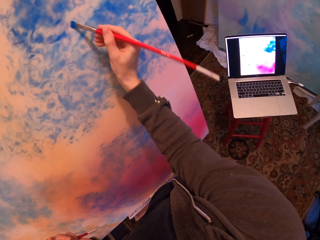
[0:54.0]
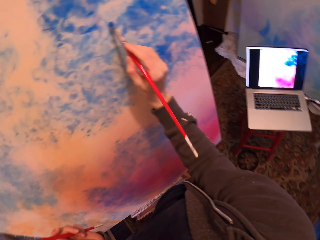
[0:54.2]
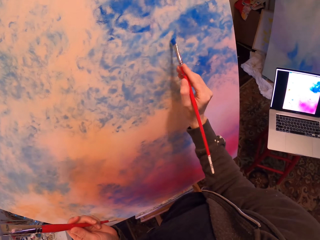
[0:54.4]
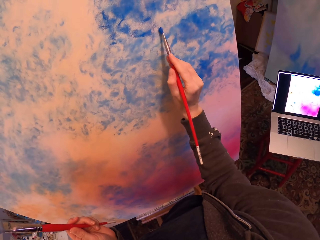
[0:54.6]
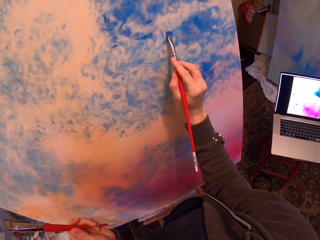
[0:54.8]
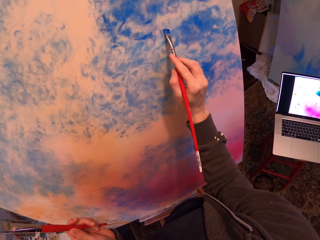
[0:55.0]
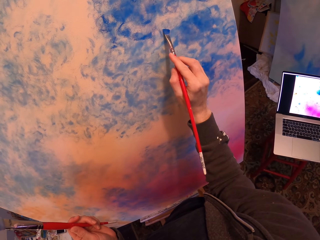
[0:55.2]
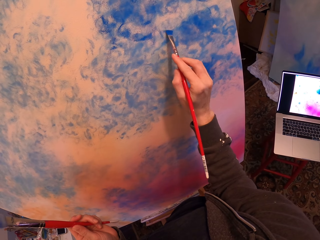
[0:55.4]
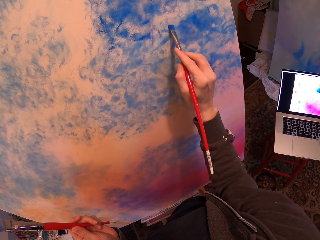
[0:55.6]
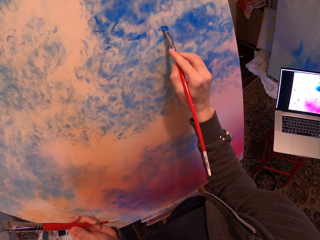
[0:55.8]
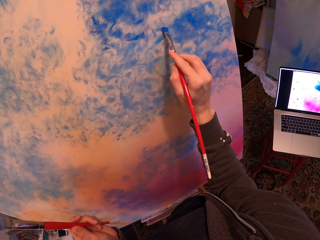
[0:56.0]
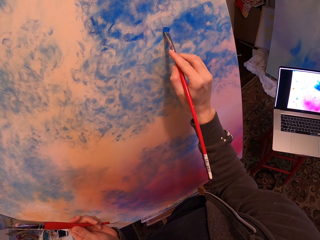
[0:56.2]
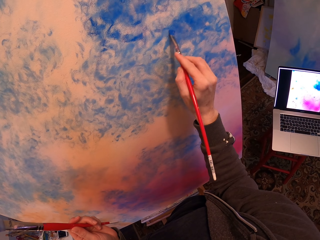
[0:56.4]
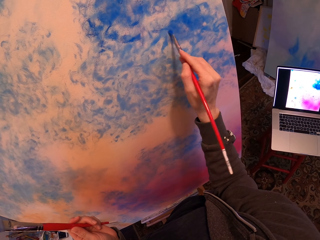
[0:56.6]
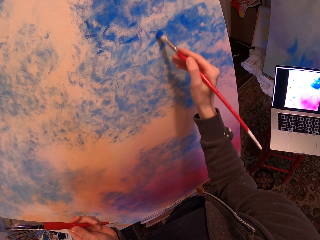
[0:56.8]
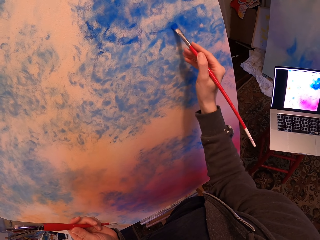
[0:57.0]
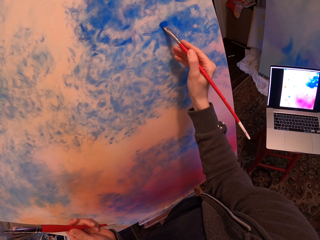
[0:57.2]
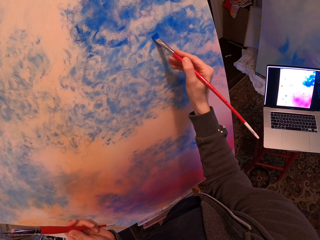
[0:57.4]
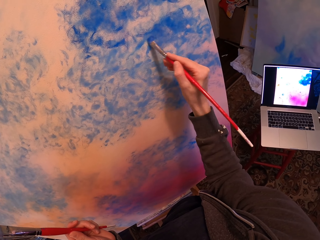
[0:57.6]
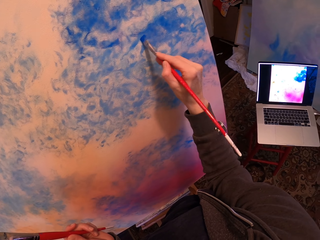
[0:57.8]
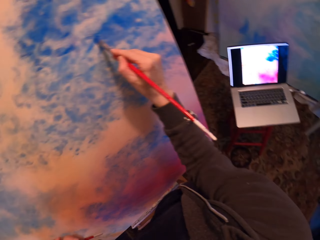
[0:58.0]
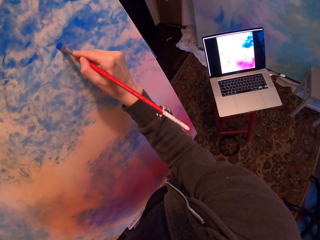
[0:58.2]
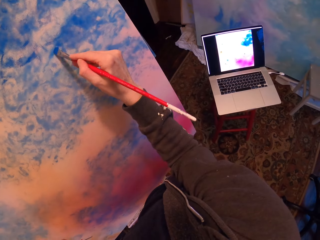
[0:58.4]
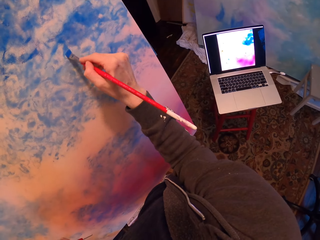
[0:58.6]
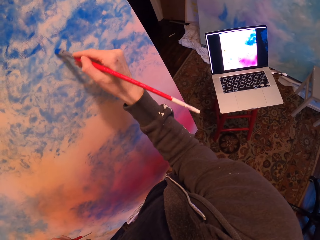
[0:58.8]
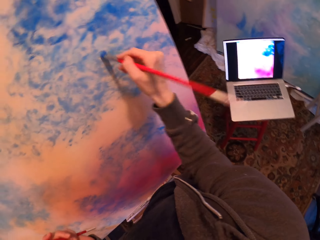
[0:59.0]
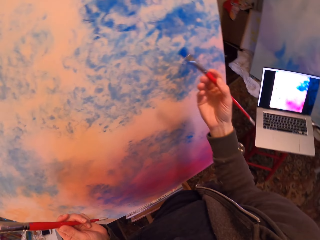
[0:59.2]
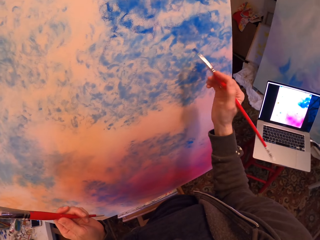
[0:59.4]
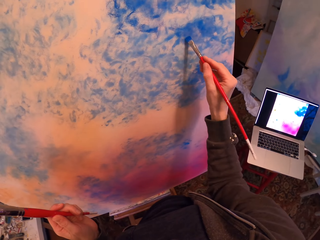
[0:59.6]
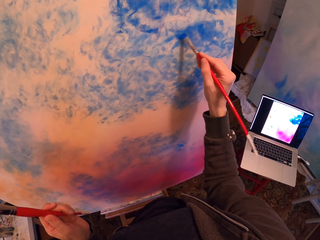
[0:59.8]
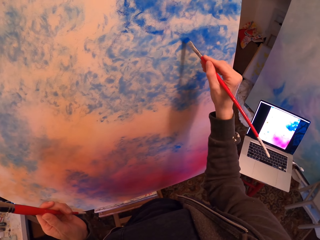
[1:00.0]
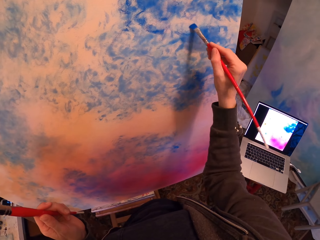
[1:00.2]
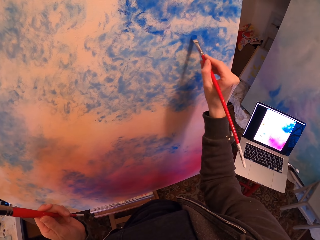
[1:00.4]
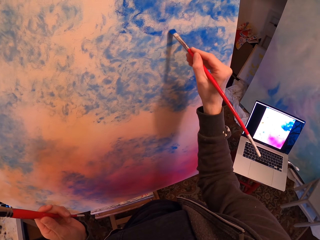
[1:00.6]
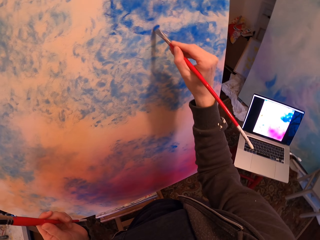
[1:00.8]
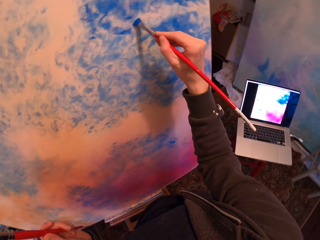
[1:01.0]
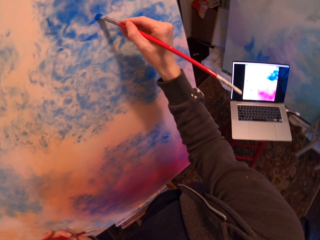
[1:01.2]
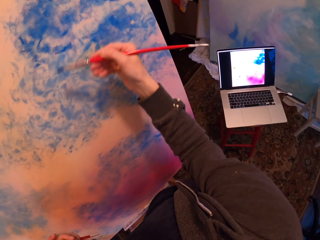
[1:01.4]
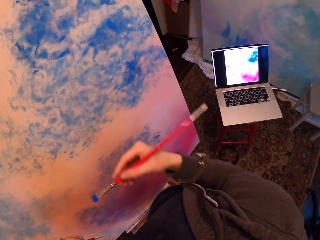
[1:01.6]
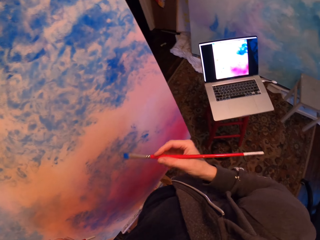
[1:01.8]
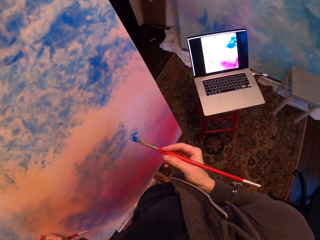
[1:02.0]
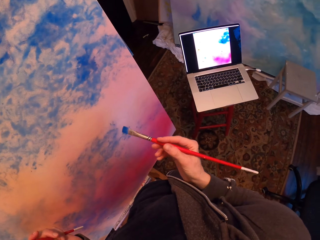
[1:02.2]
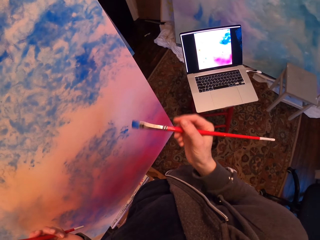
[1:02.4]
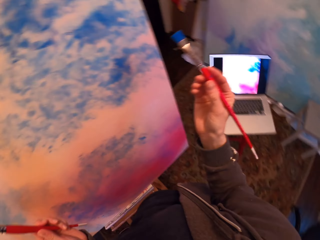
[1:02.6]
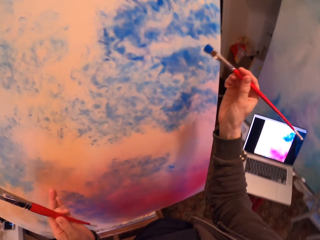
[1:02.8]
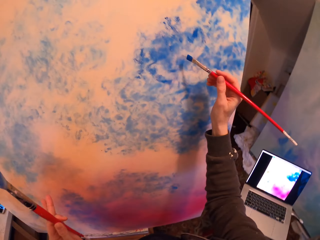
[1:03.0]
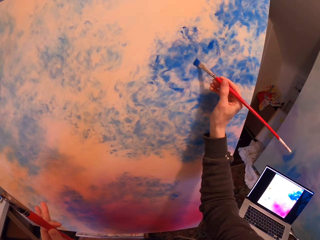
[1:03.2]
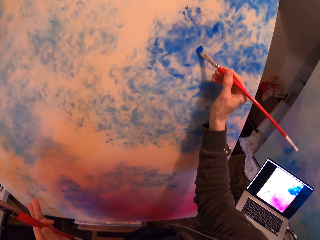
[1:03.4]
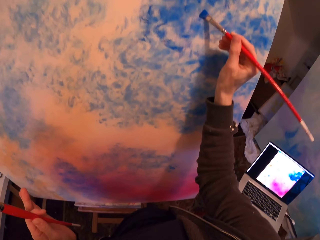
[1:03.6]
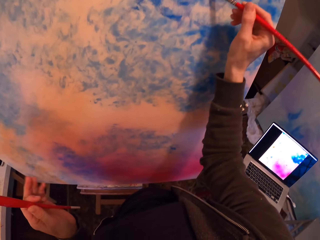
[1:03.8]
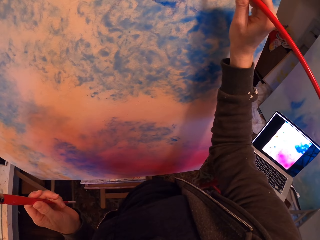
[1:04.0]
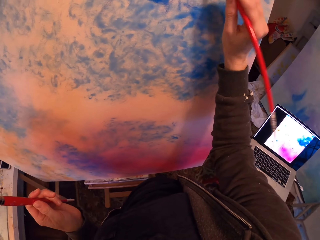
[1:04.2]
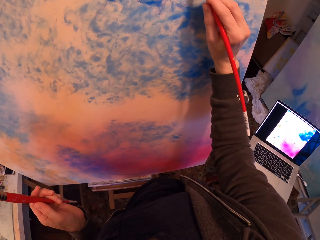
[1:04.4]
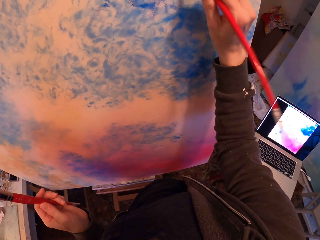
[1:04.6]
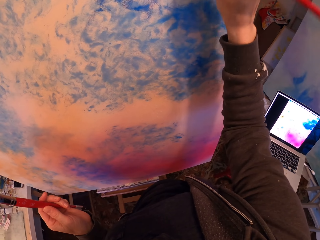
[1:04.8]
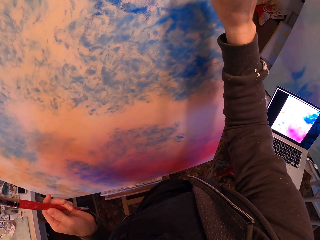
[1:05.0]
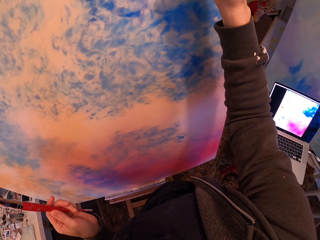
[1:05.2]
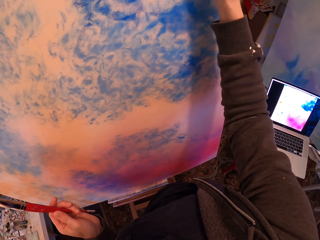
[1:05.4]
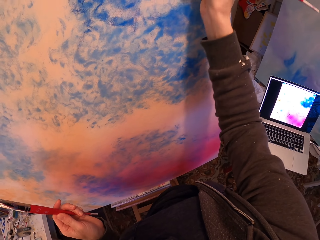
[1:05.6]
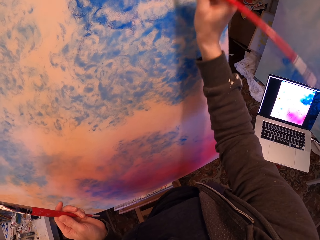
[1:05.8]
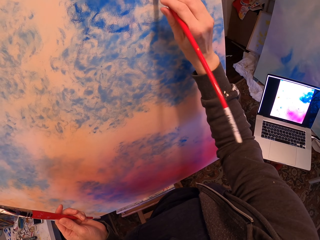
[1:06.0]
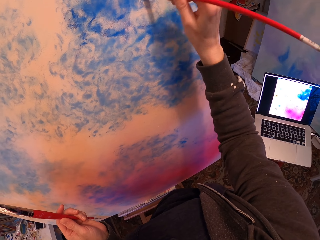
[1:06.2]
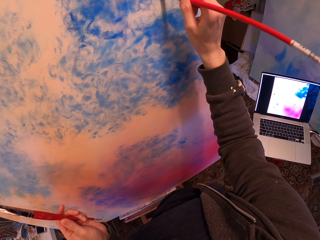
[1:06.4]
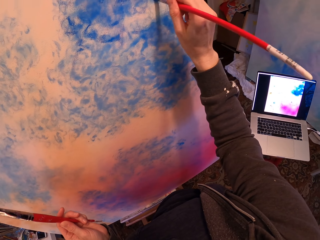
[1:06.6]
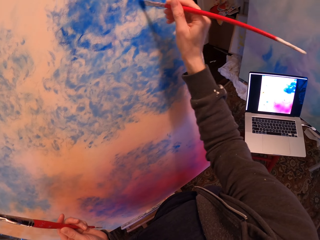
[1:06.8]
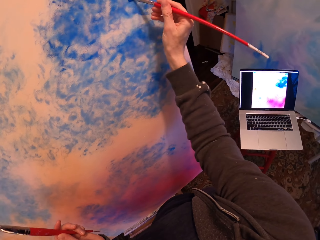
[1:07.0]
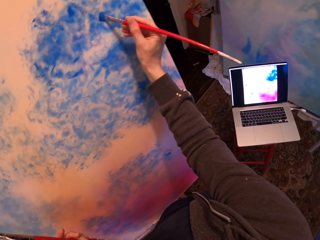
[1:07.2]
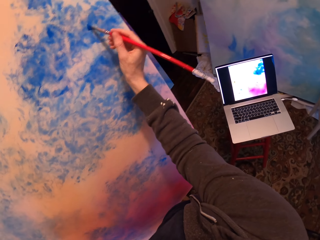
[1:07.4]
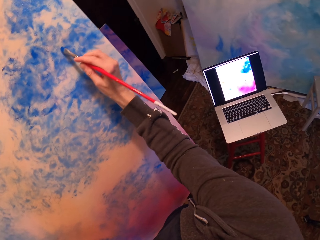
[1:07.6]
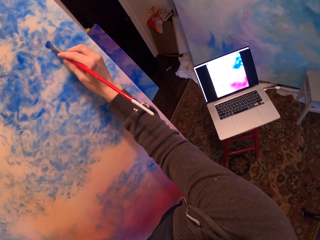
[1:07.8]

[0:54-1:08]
The camera wearer stops painting. They paint a board.

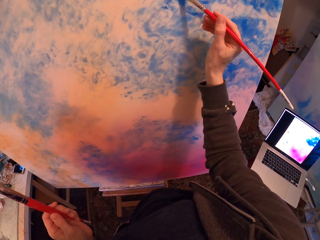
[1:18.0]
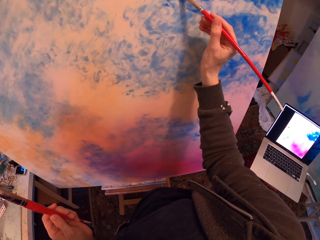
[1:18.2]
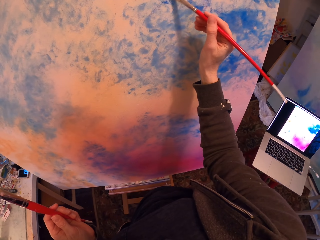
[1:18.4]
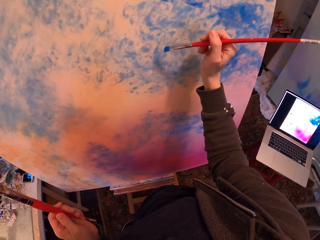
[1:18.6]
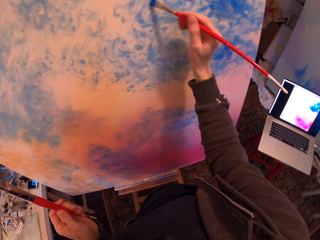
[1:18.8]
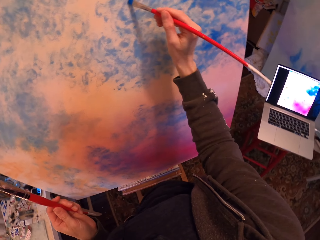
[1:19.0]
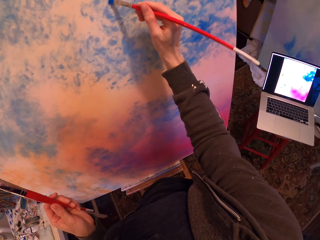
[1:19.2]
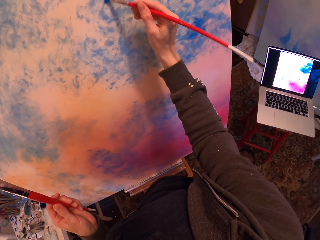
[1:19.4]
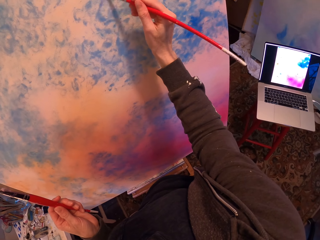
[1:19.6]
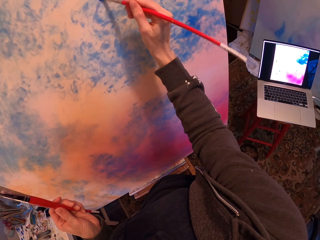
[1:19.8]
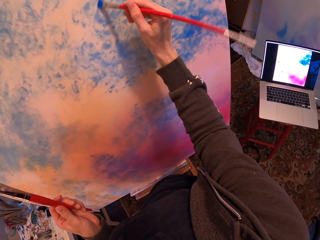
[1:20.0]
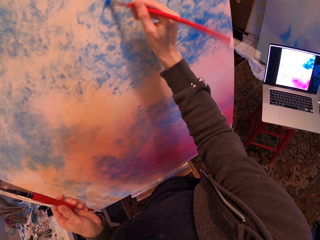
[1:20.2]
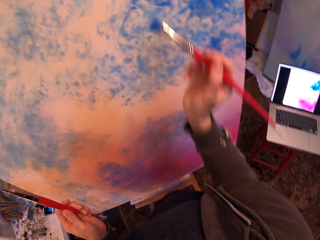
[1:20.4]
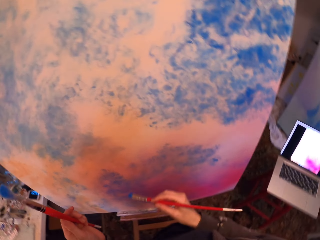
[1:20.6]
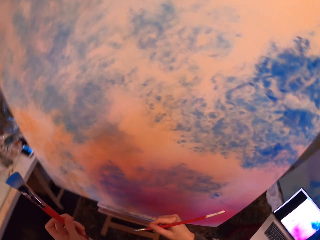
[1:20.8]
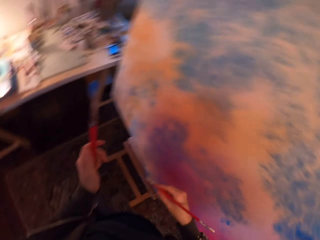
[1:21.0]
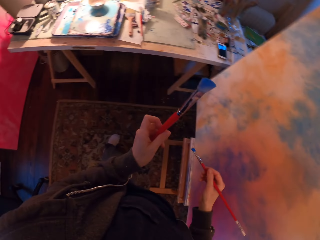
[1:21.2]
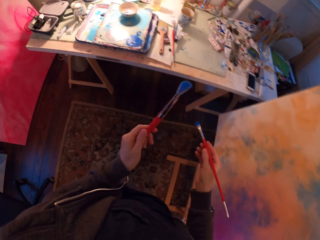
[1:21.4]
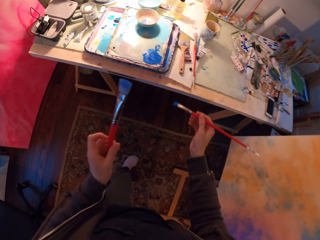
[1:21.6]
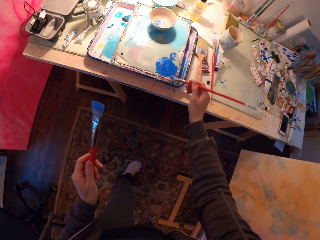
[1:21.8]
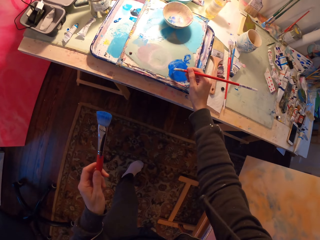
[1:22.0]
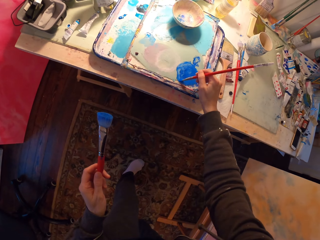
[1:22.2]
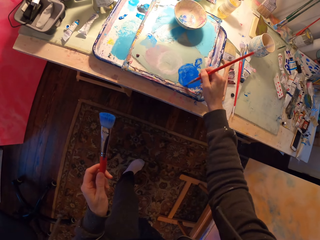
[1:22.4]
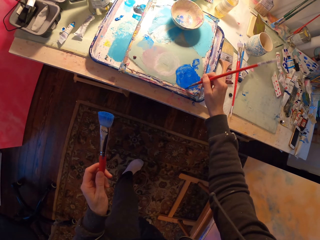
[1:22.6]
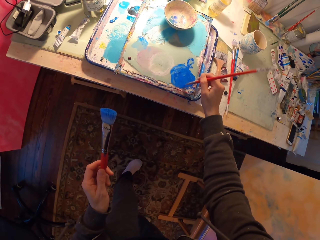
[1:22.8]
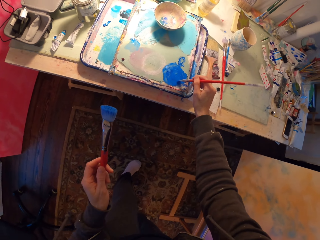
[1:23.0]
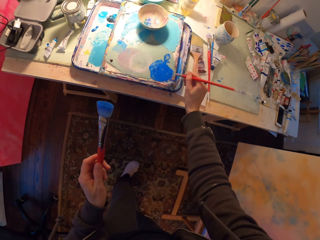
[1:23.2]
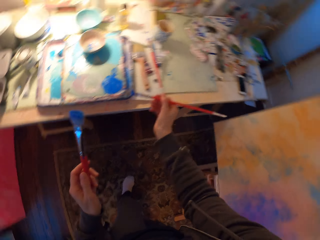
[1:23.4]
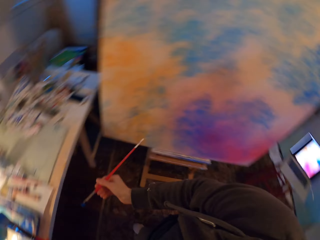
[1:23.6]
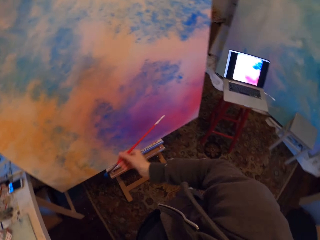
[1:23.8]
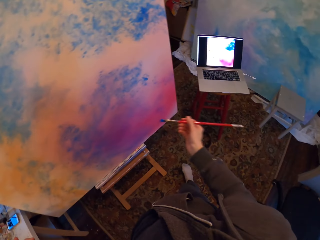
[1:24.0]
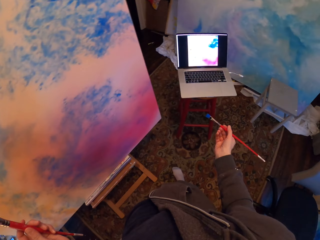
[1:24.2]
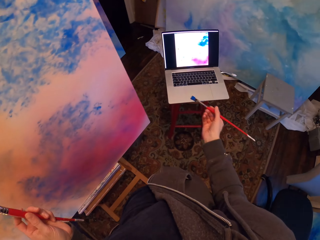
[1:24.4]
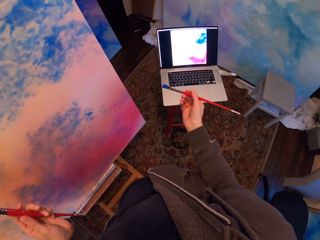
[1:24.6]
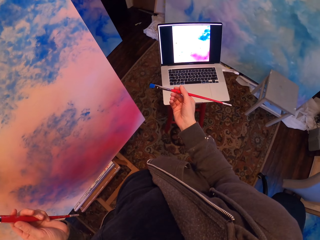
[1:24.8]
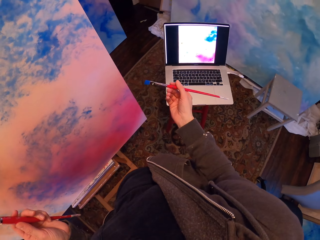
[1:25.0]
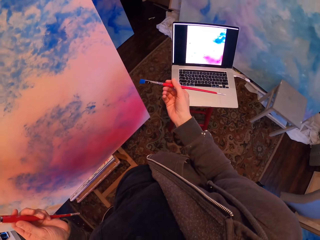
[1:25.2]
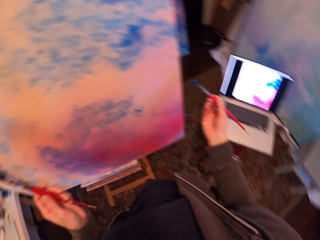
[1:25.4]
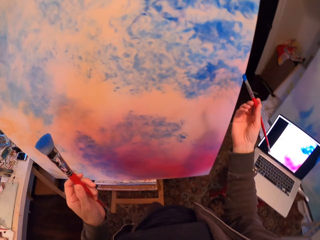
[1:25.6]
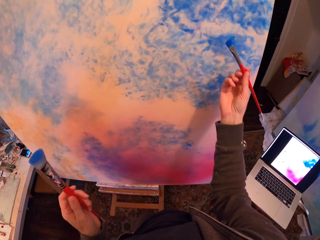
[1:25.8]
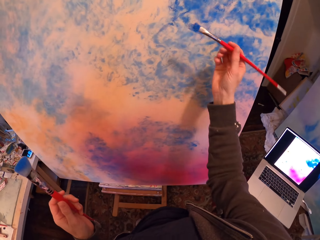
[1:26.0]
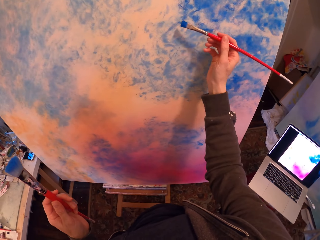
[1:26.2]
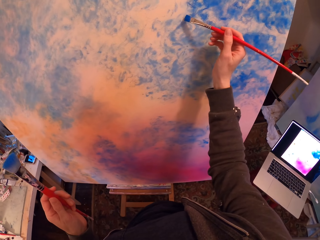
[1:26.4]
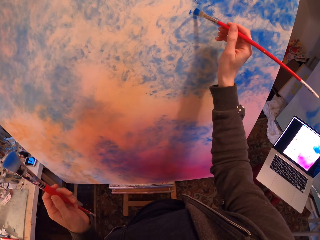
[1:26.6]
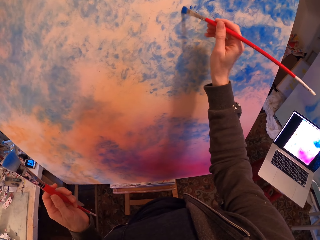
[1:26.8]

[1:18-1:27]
The camera wearer walks around the room.
